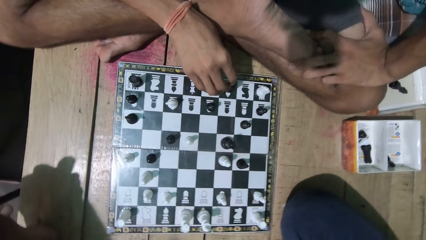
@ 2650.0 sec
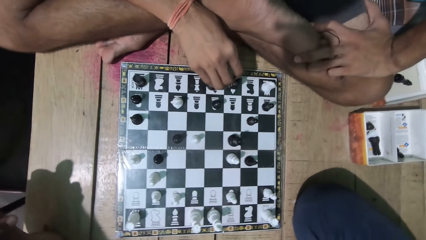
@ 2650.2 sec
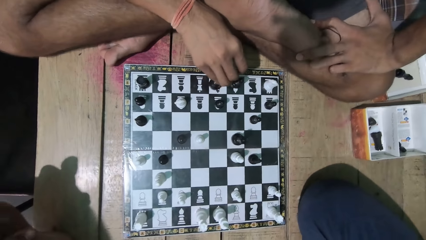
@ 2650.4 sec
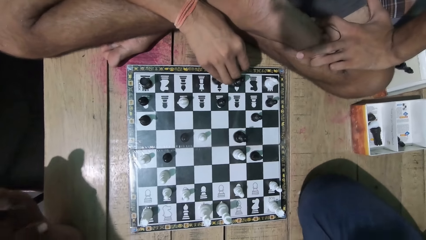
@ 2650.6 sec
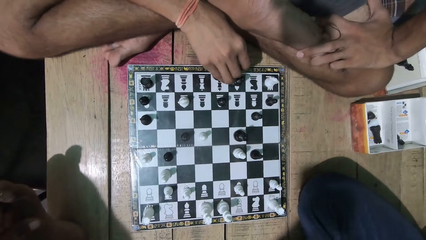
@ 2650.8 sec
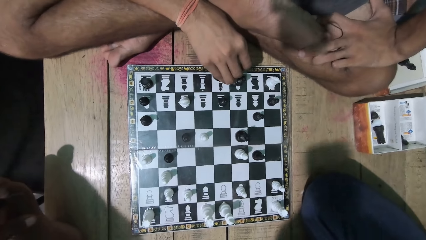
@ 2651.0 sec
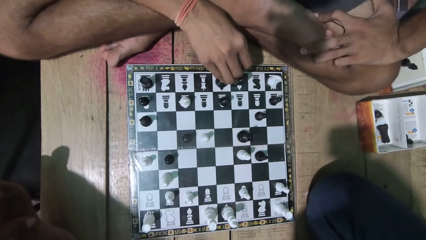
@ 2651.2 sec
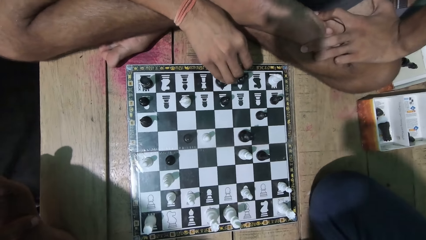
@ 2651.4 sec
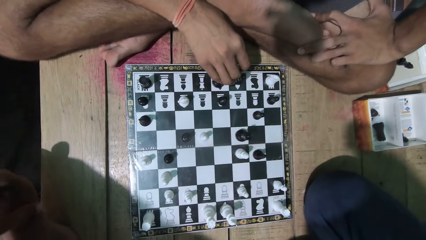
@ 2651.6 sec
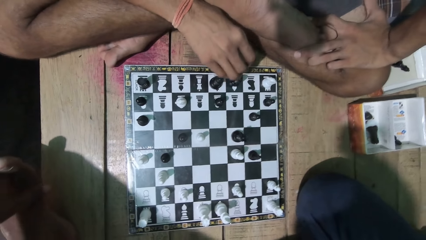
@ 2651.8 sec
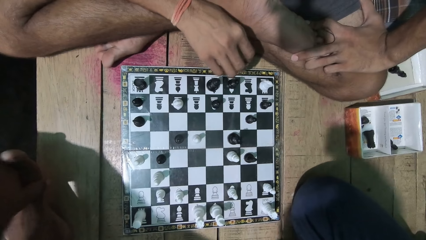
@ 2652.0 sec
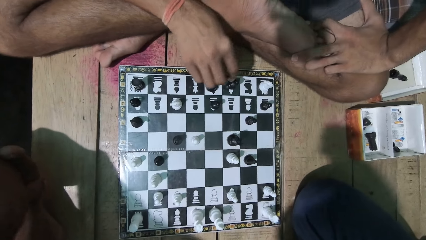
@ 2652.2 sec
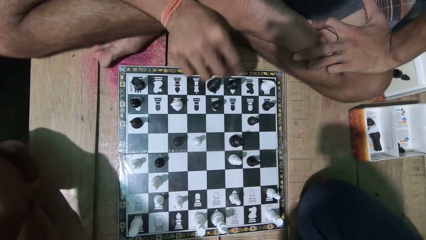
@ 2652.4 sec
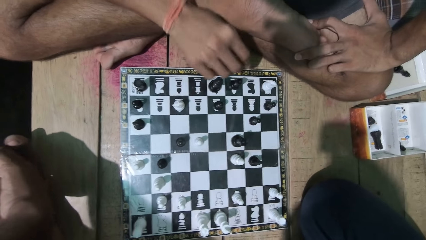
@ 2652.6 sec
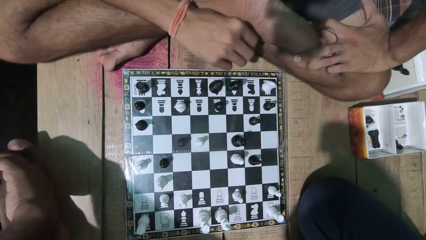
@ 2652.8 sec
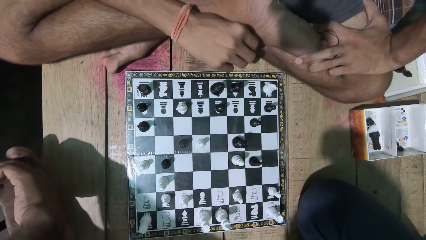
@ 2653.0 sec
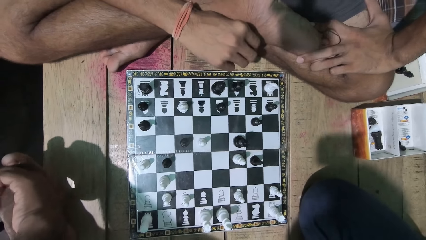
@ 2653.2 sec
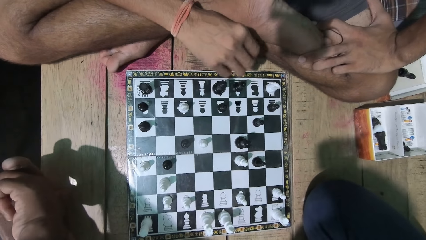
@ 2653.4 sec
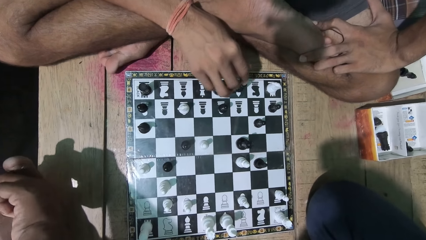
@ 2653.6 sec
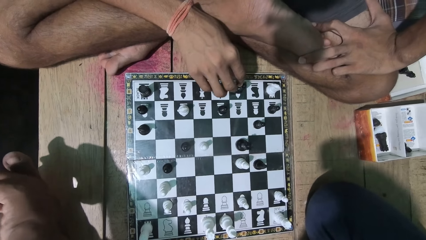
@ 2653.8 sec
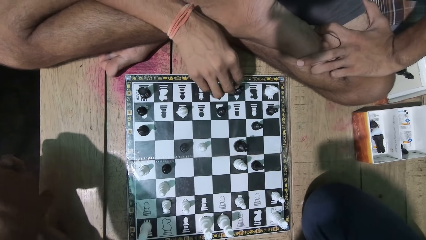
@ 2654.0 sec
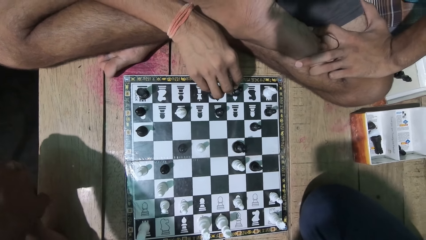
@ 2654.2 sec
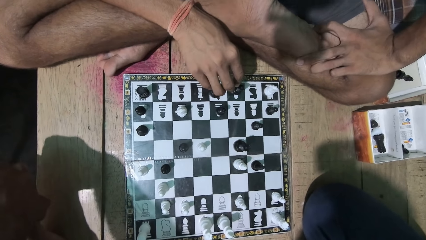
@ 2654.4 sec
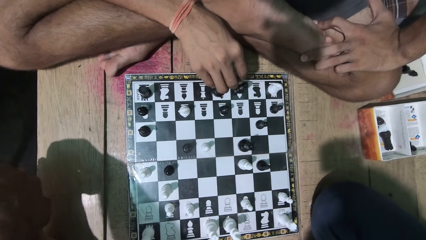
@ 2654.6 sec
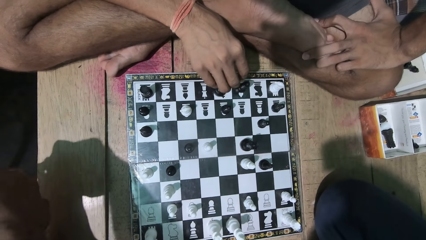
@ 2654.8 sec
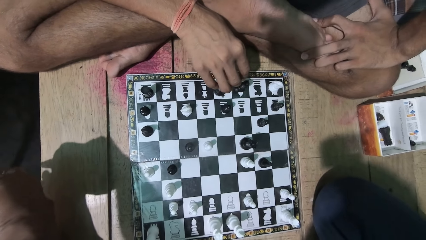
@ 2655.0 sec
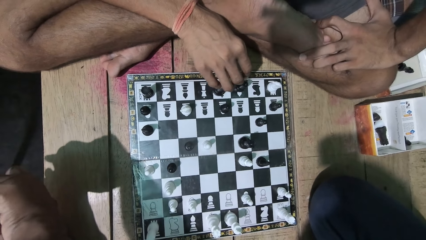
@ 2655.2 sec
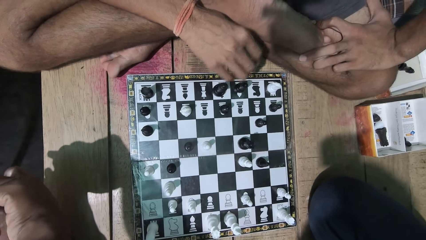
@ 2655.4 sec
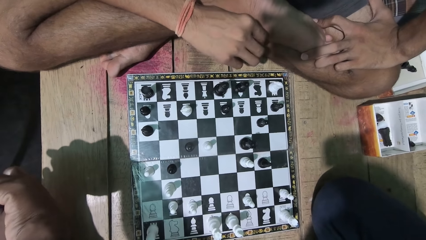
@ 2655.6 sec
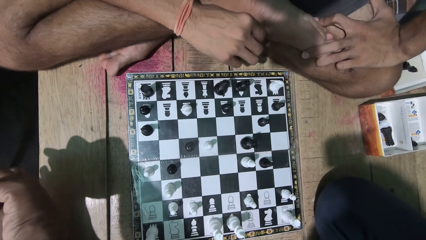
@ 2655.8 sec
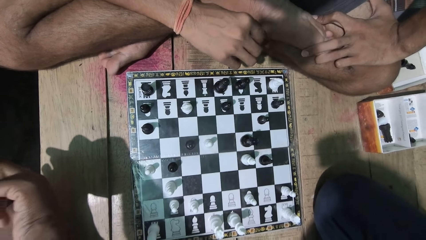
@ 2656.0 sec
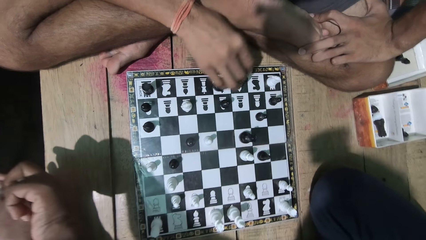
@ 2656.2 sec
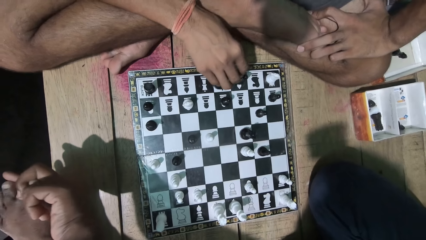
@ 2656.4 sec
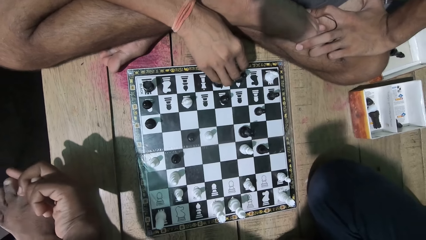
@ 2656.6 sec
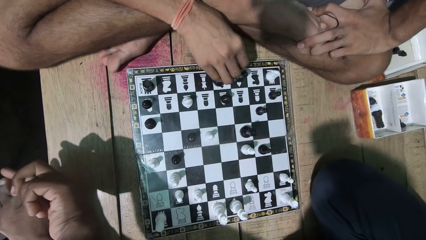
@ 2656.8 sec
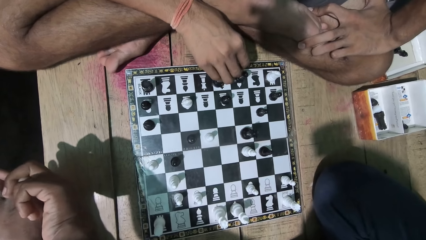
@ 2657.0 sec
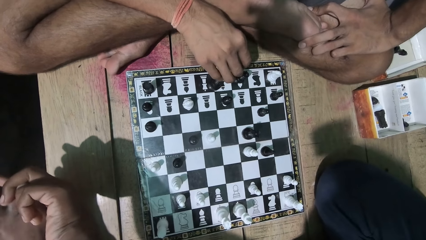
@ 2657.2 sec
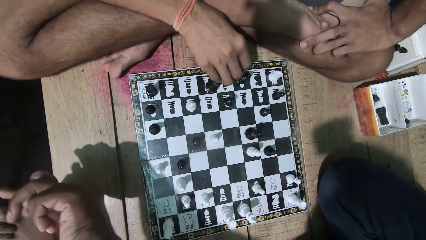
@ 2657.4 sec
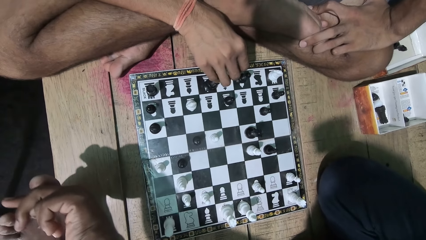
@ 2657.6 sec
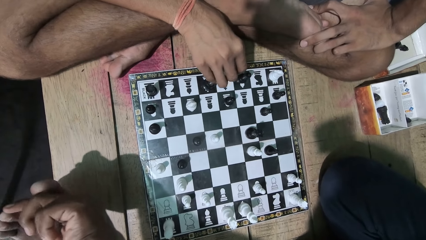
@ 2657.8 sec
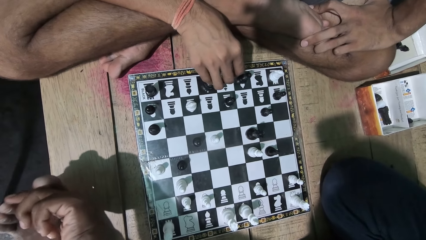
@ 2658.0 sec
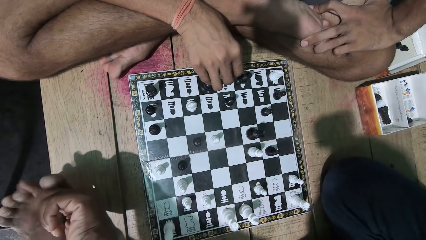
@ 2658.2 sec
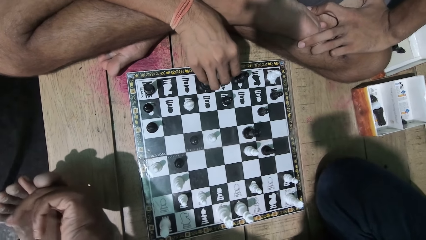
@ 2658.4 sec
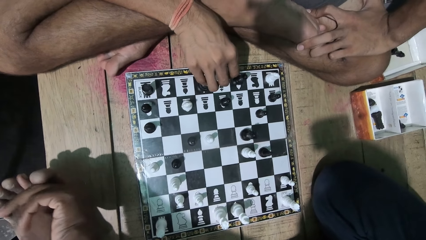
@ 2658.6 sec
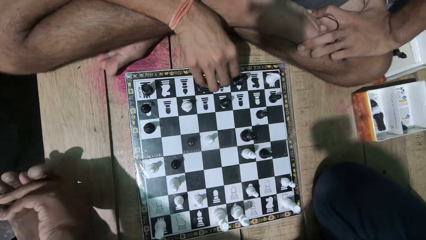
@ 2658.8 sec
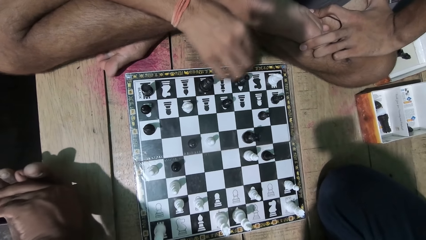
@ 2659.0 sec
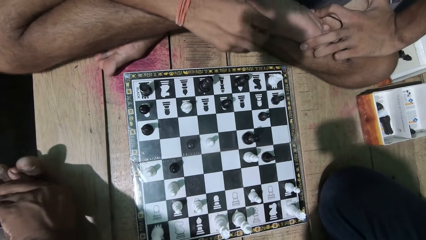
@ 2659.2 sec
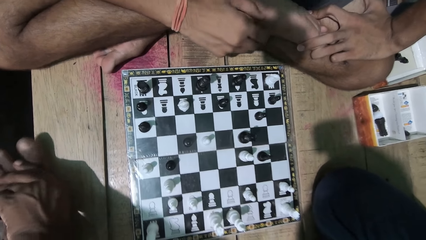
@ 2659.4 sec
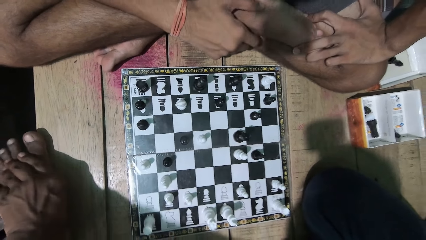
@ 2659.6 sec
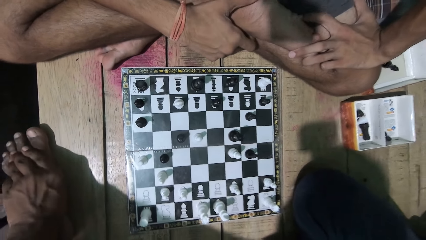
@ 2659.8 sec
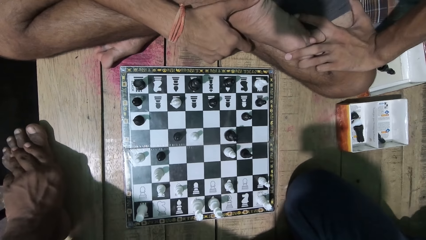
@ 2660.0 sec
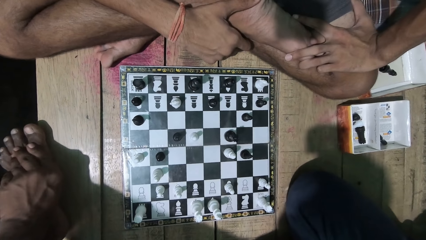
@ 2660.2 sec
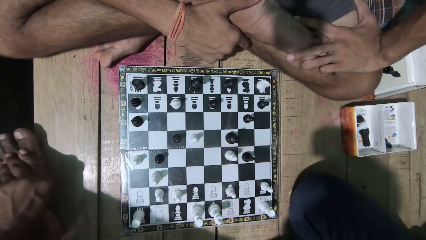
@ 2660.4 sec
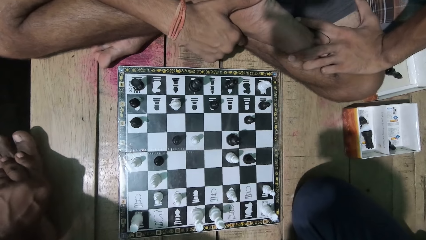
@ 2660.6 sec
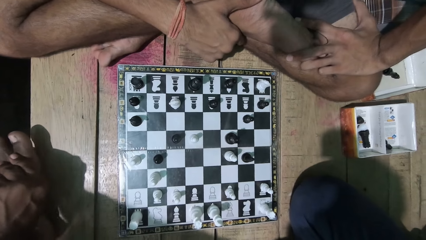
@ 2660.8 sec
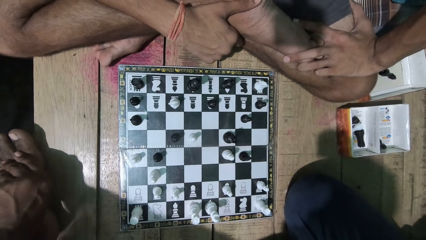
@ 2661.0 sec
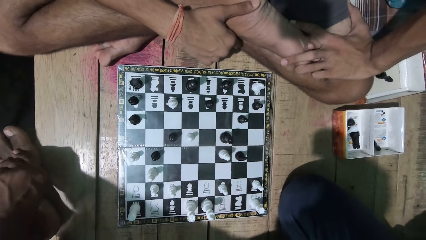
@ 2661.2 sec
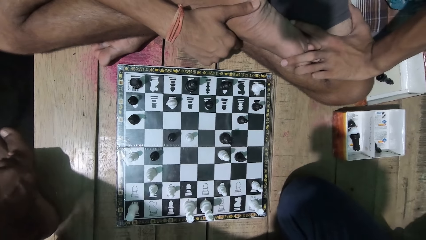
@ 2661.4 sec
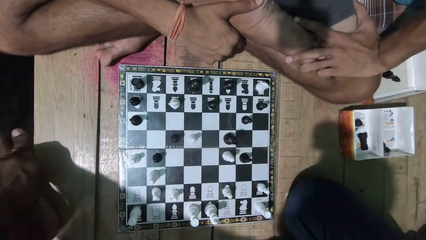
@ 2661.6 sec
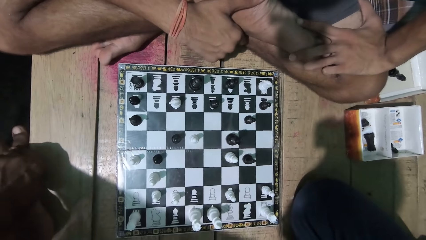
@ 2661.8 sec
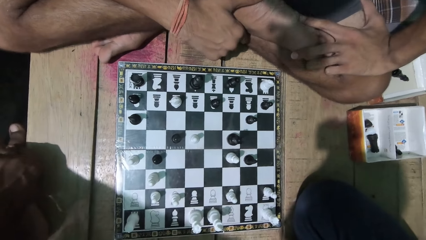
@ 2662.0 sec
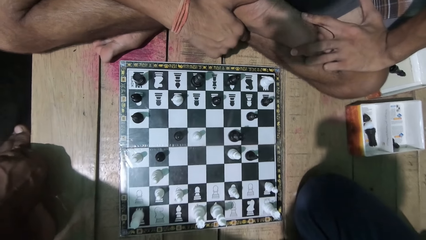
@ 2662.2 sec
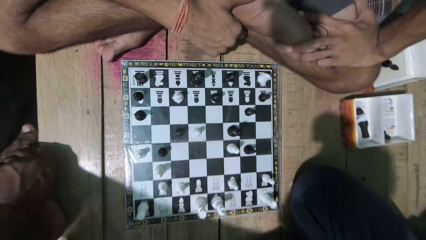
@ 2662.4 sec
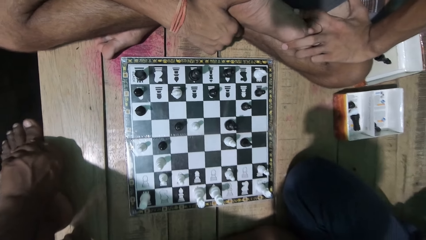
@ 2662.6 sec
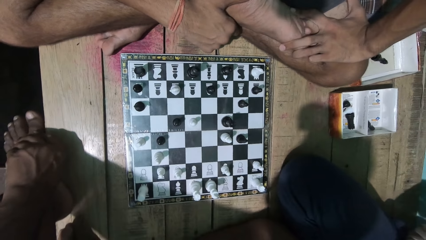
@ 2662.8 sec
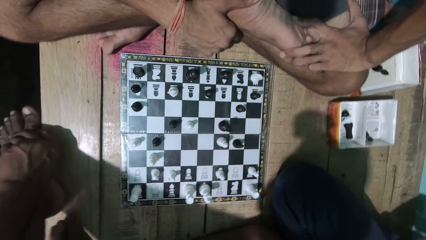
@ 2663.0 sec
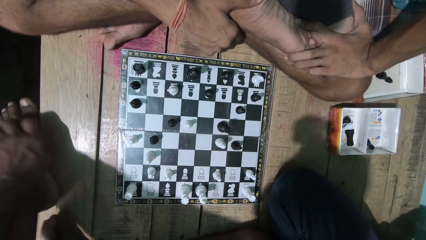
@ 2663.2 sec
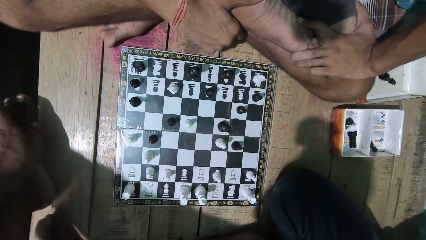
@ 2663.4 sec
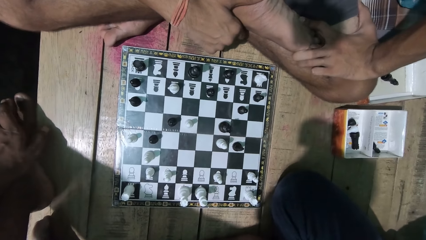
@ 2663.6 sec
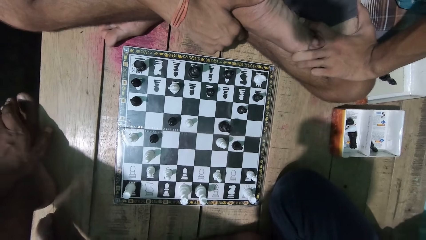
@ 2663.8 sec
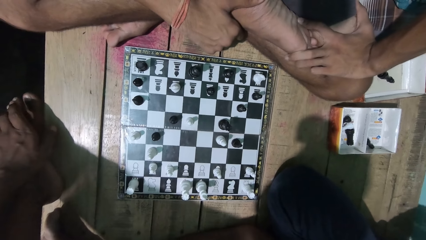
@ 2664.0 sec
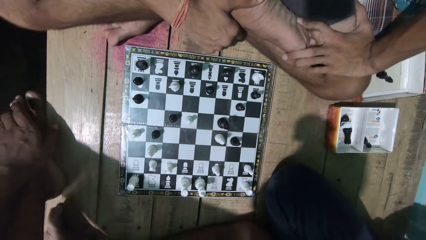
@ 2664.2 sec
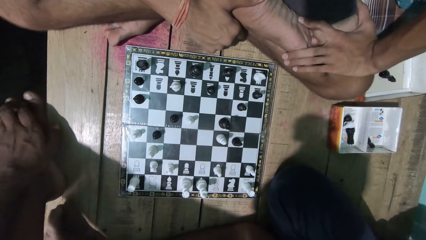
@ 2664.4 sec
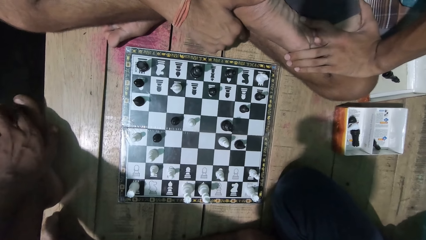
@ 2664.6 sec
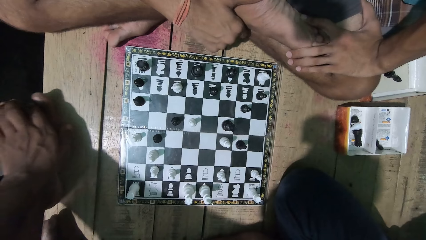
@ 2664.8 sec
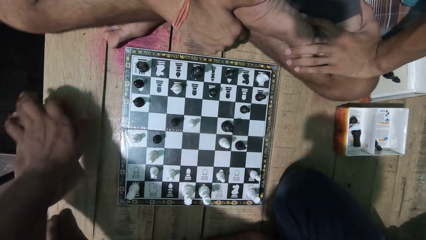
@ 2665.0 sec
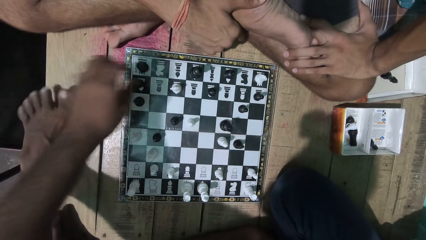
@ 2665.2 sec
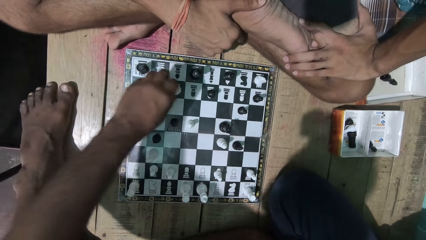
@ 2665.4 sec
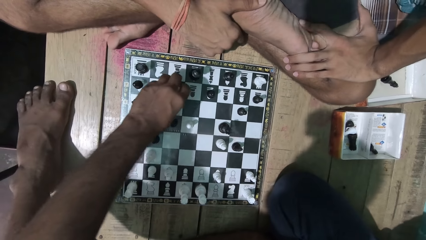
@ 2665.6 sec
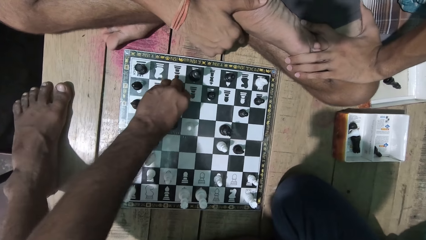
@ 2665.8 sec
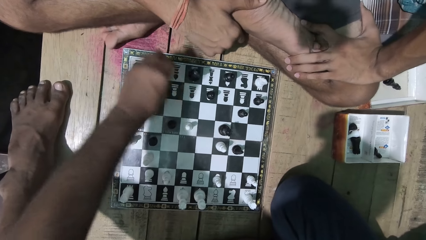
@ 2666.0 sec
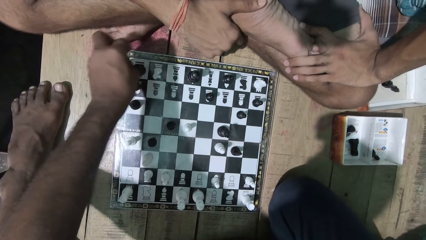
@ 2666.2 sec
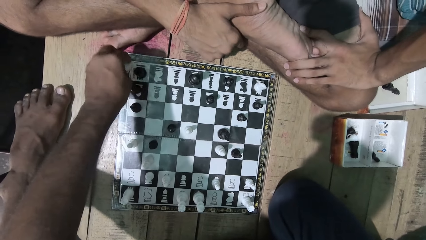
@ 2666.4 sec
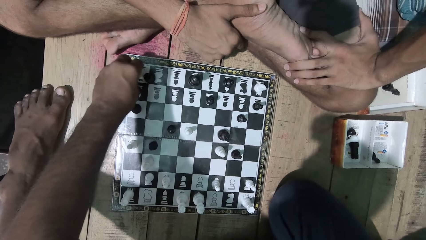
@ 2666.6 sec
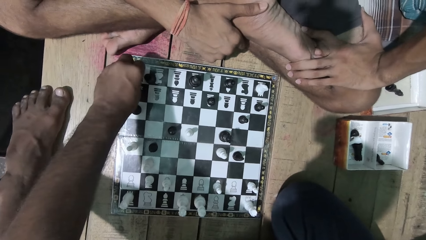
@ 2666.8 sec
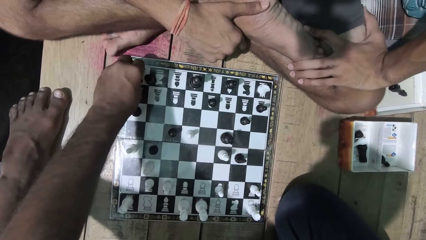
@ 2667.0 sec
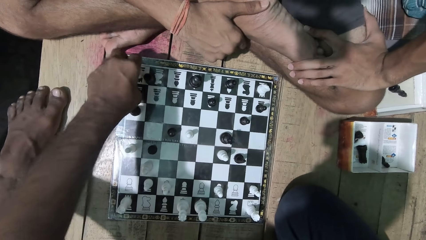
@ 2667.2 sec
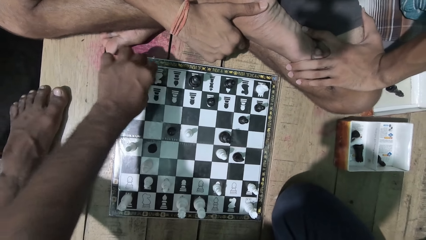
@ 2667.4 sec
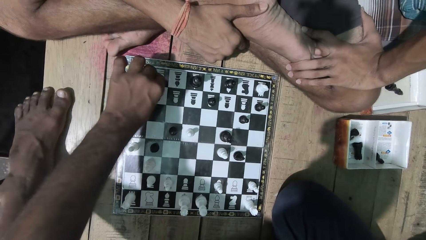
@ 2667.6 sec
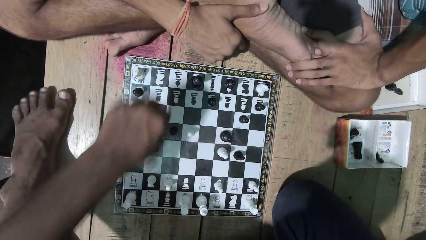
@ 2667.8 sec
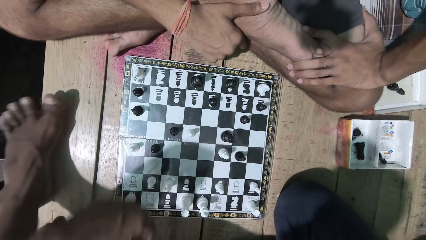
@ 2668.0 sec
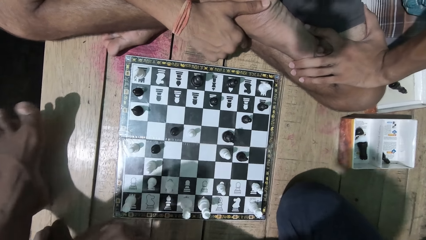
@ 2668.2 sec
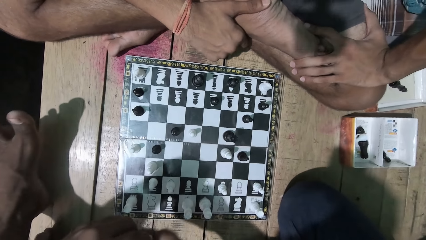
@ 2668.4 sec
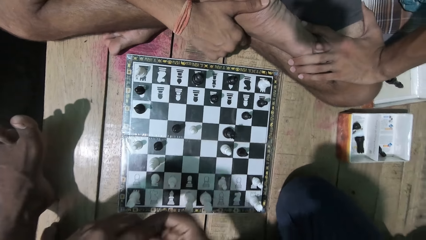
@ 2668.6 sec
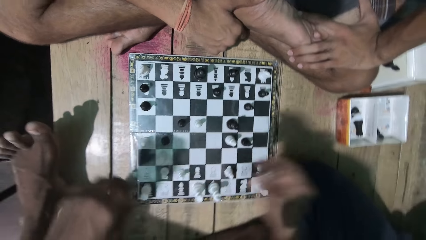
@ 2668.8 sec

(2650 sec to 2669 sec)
A man plays a chess game. The man picks the chess piece. The camera wearer looks at the game with the man. They play the chess game. The man picks the chess piece. He picks the chess piece again. The camera wearer picks a chess piece.
